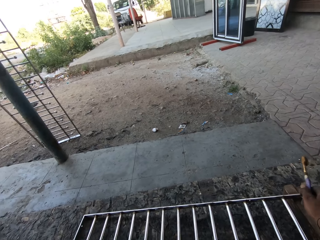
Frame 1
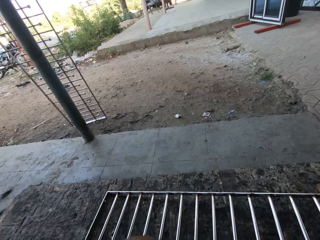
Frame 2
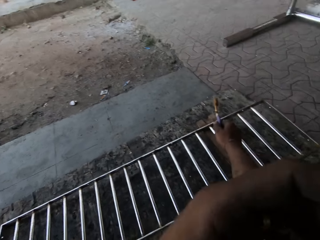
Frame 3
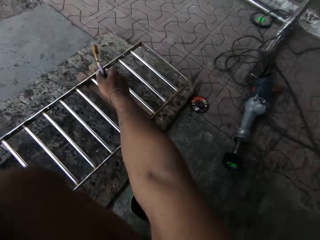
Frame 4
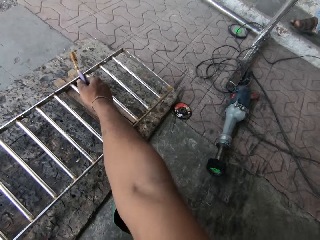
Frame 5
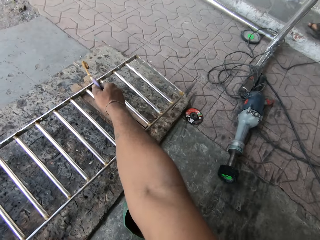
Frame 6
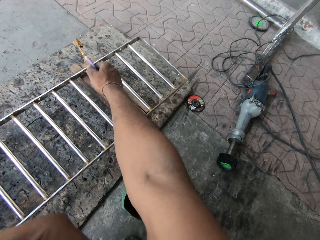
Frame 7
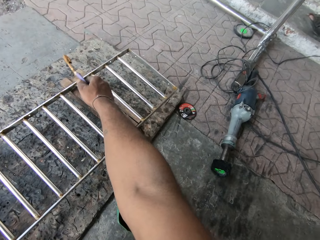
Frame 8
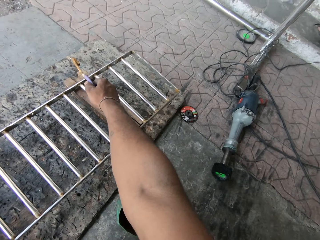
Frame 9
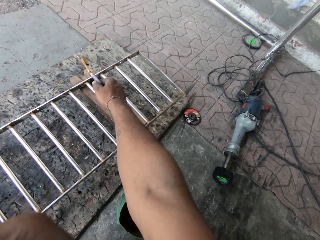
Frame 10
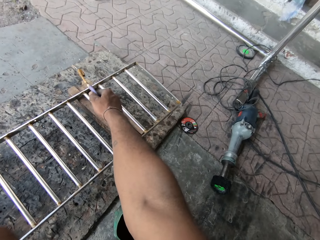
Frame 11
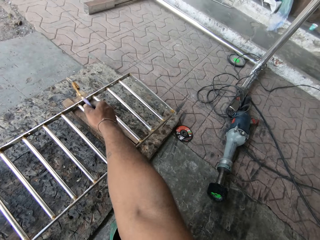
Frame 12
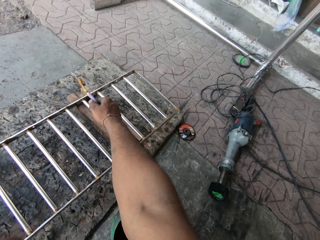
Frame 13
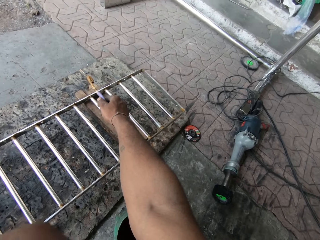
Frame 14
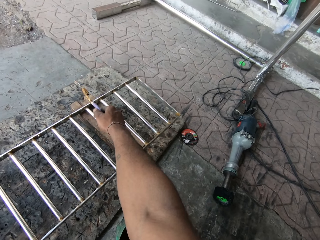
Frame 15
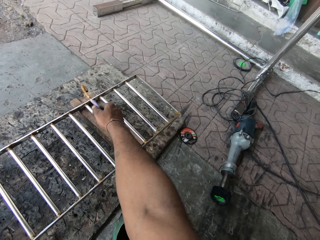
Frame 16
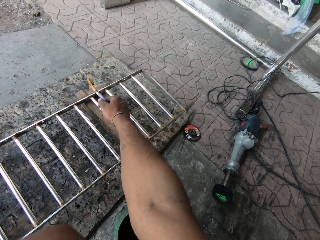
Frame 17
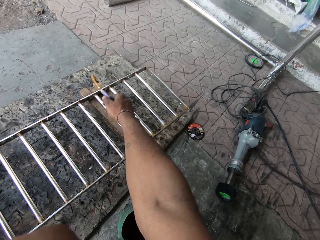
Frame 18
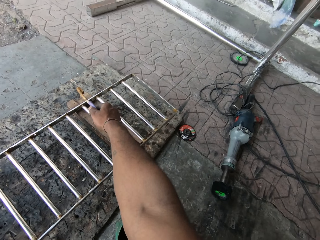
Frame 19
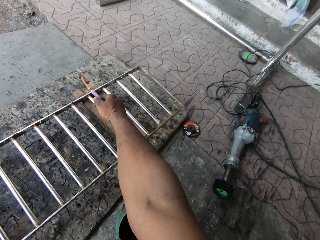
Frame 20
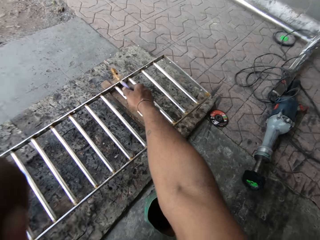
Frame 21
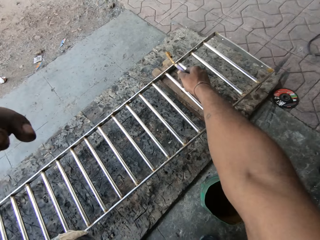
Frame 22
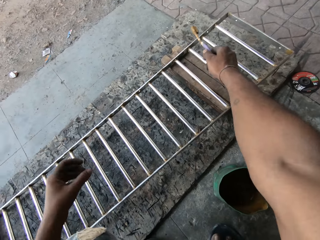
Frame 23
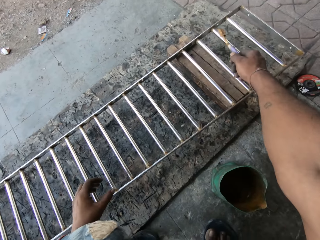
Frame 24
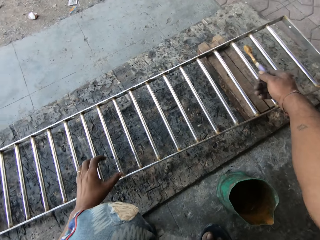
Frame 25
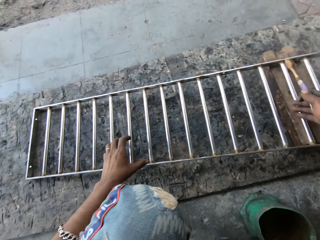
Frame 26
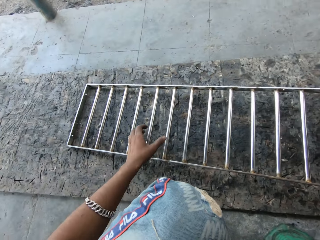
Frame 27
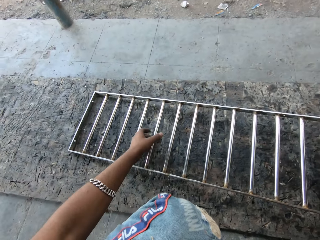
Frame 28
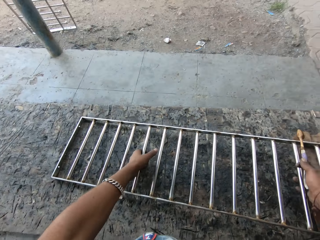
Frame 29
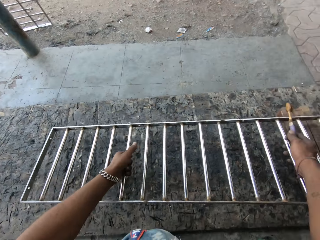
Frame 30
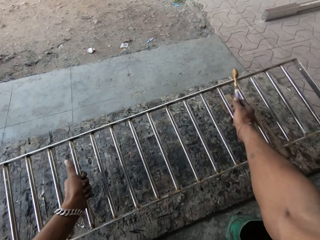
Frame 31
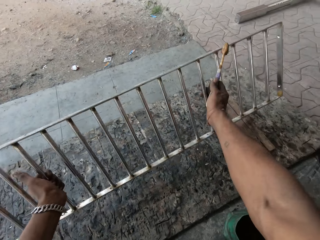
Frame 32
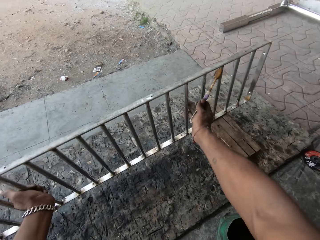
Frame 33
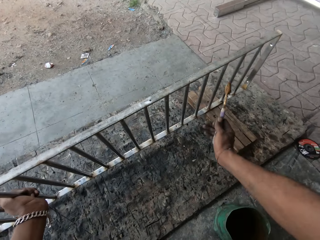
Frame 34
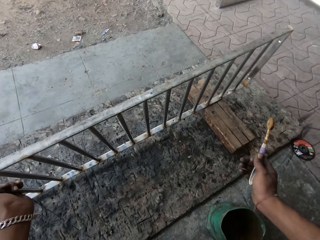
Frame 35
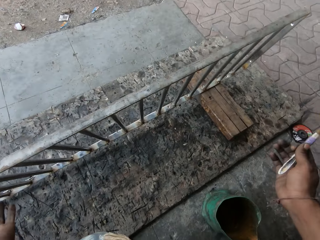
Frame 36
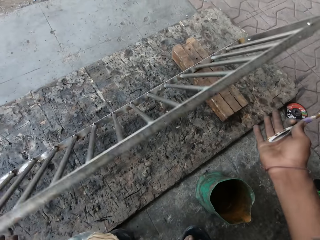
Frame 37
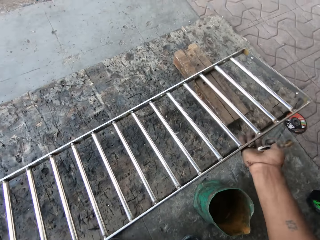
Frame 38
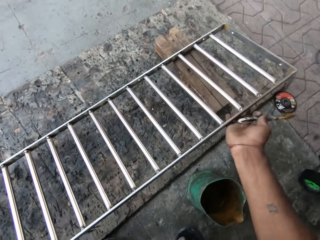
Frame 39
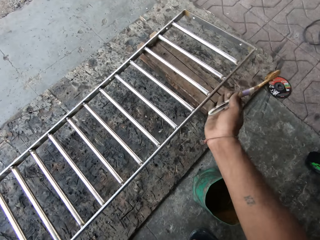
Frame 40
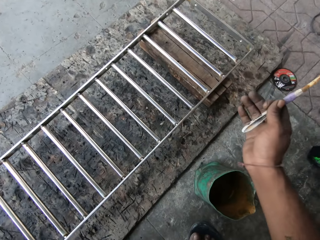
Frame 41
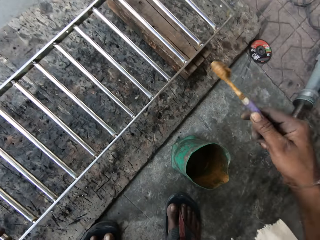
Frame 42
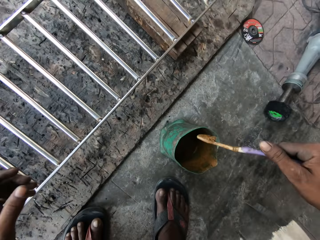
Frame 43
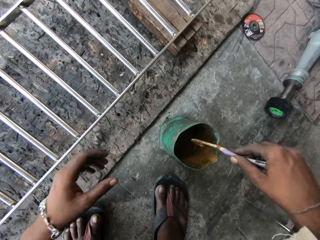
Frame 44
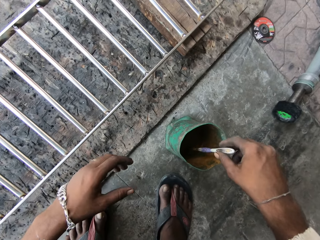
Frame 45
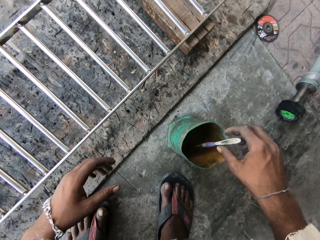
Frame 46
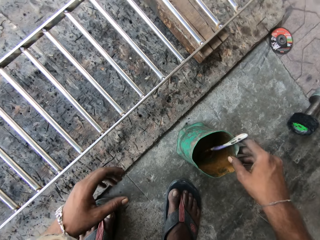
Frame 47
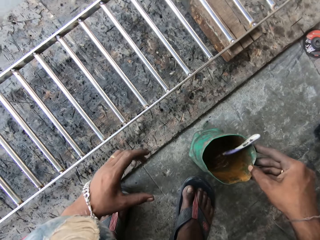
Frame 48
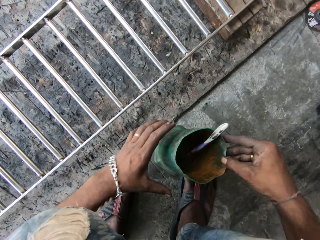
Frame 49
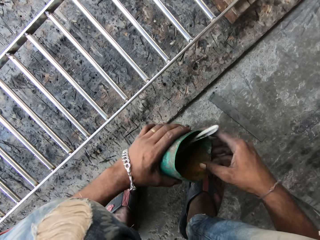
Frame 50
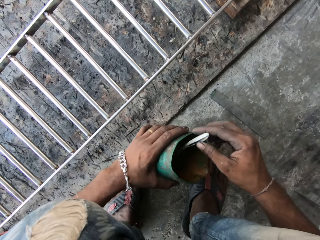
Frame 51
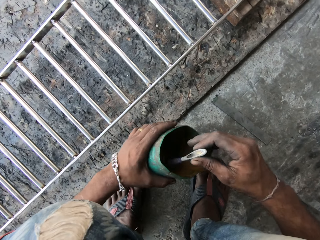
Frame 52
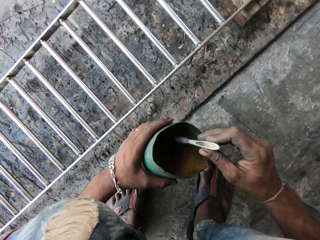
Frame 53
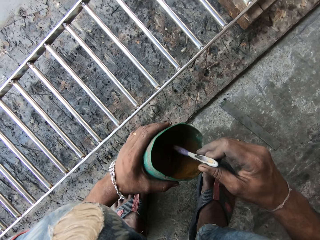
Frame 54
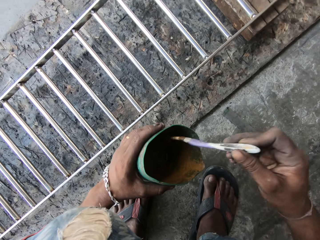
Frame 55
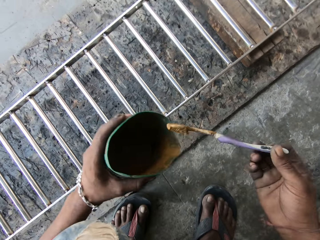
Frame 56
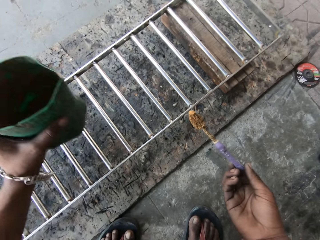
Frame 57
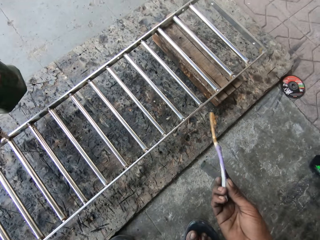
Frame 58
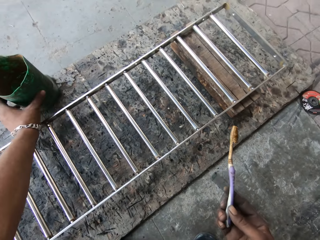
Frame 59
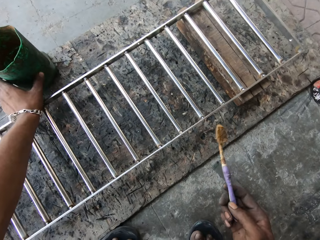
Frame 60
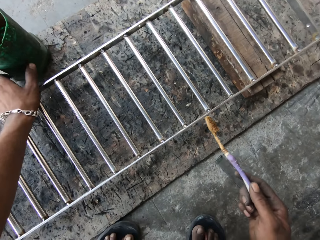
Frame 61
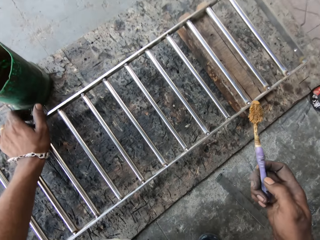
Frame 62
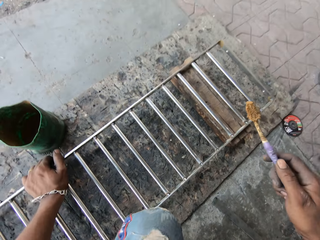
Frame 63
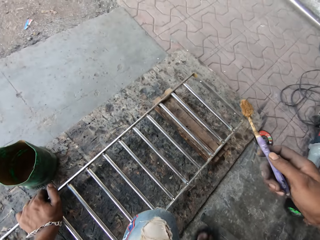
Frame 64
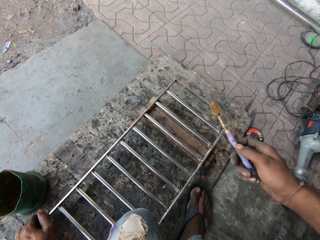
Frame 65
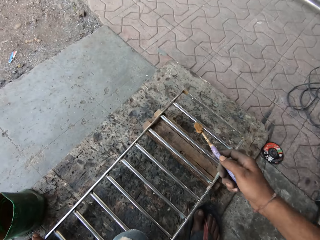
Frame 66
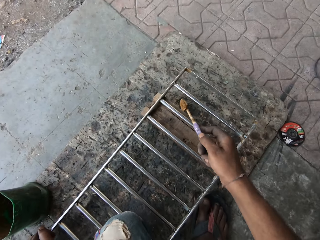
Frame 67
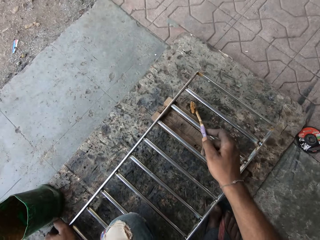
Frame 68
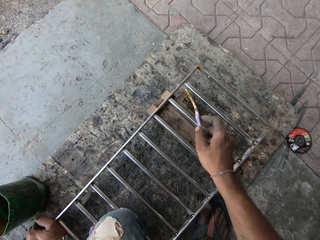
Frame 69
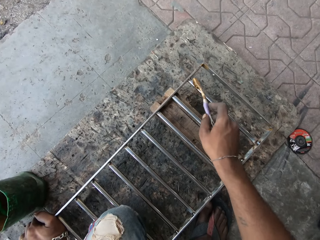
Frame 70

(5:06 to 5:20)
The camera wearer holds the balusters of the rail with his left hand. He turns the rail on the wedge with both hands. He holds the rail with his right hand. He drops the rail in his right hand on the wedge. He dips the toothbrush in his right hand in the container of grease on the ground. He moves the container of grease on the floor with his right hand. He picks up the container. He passes the container of grease in his right hand to his left hand. He picks the toothbrush from the container of grease in his left hand with his right hand. He holds the container with his left hand. He dips the toothbrush in the container. He places the container of grease in his left hand on the floor.

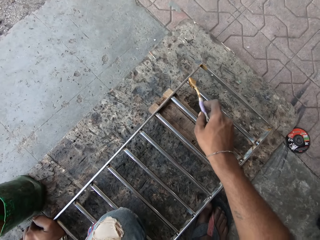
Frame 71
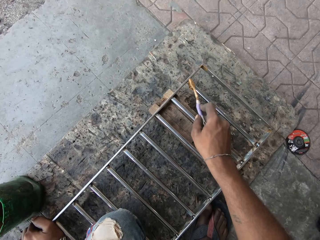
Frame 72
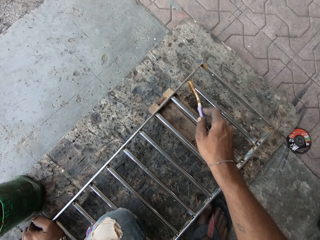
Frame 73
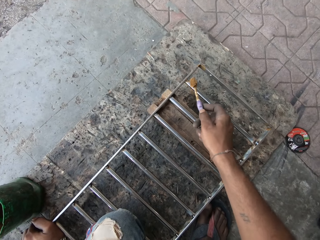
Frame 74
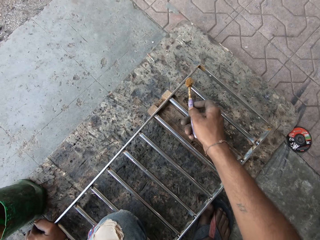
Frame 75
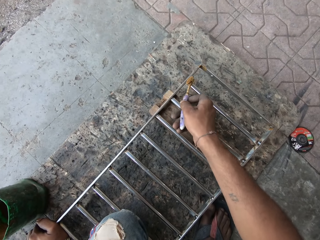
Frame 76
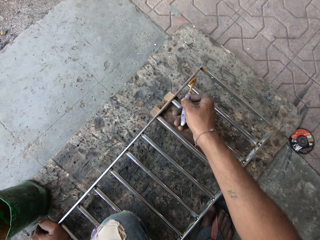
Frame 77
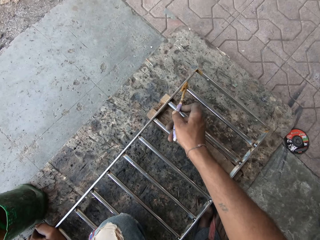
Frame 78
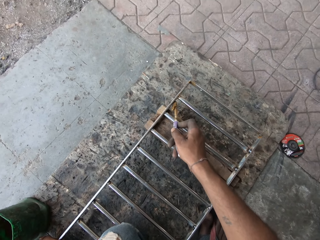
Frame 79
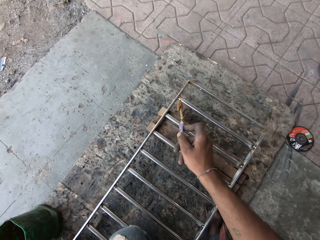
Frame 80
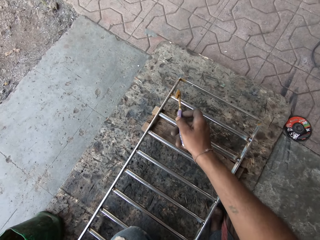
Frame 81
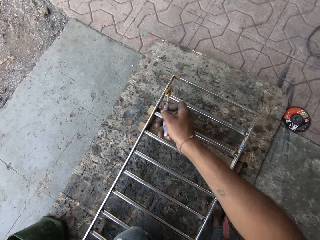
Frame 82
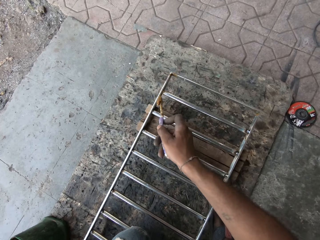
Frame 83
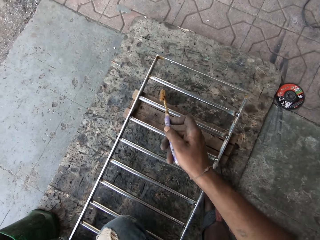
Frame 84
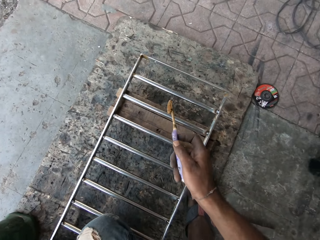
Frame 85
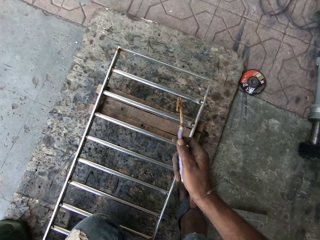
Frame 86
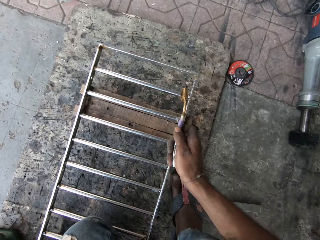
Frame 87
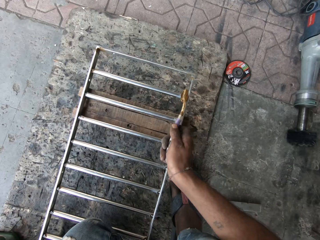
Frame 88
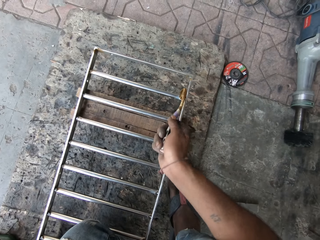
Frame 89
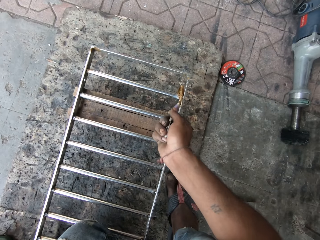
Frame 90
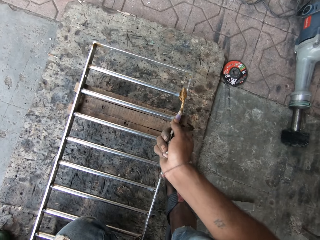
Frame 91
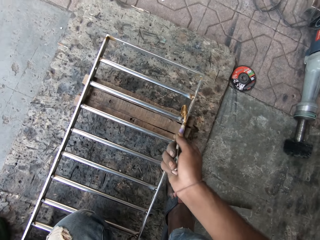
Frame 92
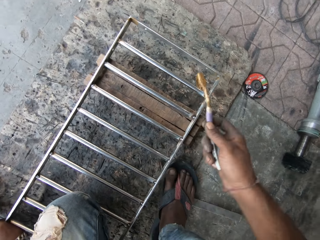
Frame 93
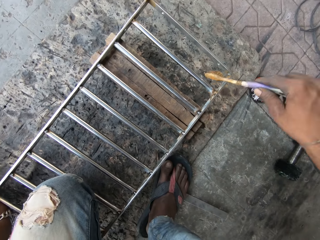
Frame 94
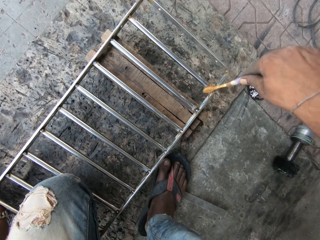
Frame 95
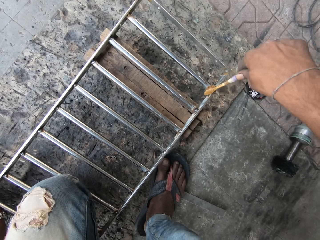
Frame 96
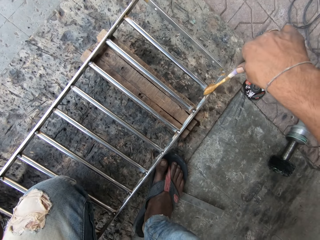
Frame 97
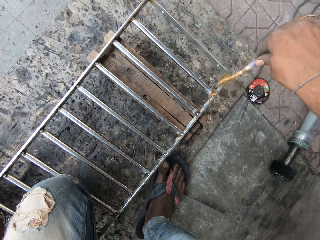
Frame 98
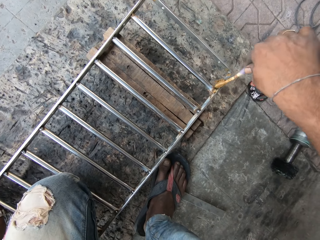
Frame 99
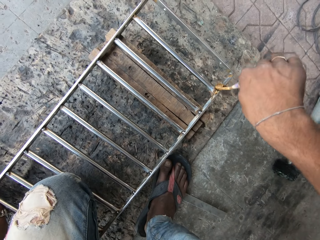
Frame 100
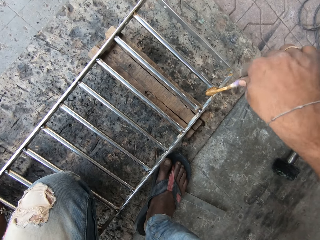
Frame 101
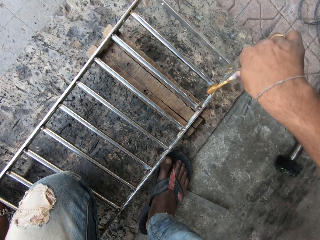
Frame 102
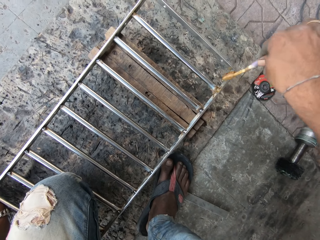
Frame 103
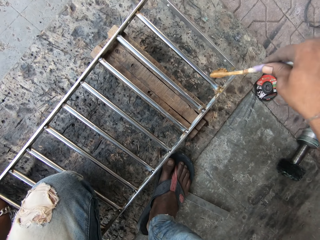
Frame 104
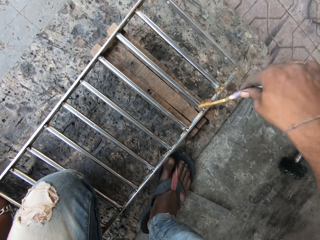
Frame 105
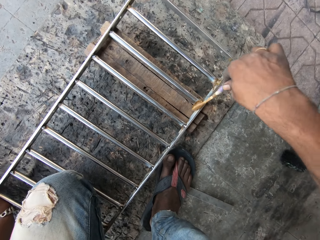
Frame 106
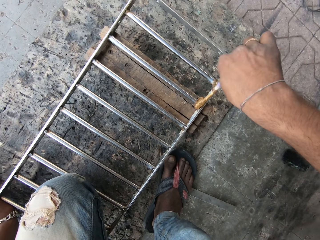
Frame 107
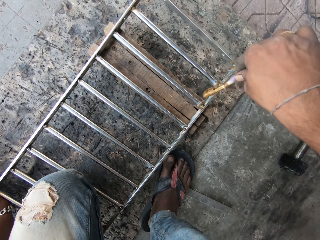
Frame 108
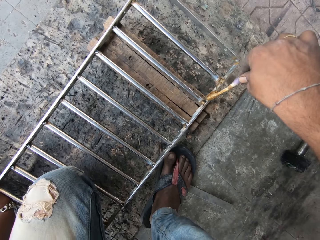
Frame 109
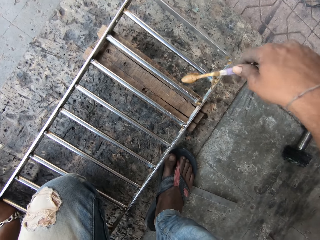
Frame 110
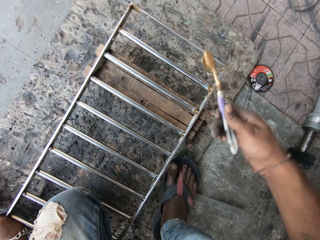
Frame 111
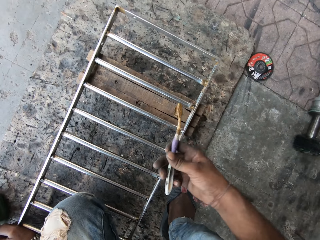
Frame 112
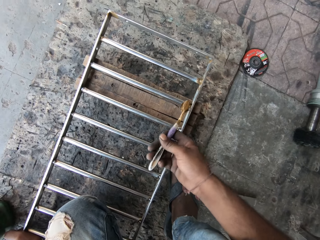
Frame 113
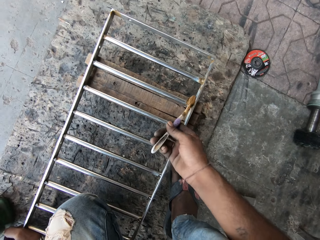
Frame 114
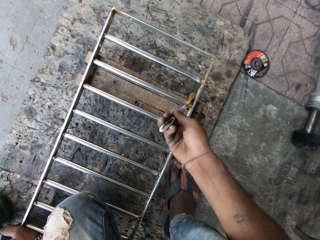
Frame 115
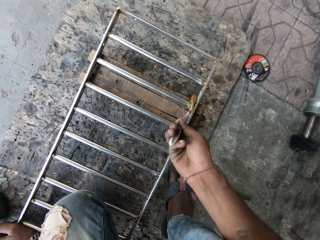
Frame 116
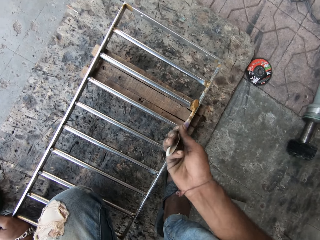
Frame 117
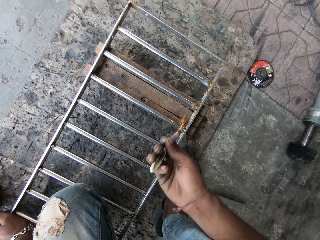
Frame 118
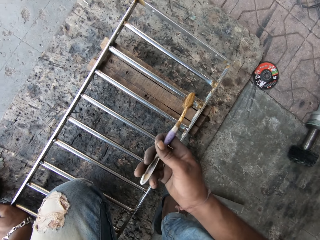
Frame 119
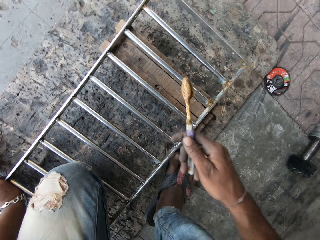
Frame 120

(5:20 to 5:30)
The camera wearer applies the grease on a baluster of the rail with the toothbrush in his right hand. He does so again. He turns the toothbrush in his right hand. He applies the grease on the baluster of the rail with the toothbrush in his right hand. He does so again. He turns the toothbrush in his right hand. He applies the grease on the baluster of the rail with the toothbrush in his right hand. He does so again.
